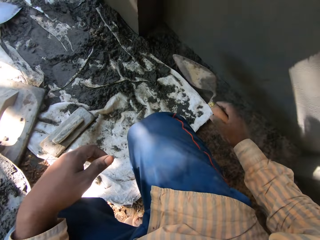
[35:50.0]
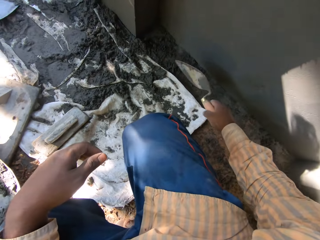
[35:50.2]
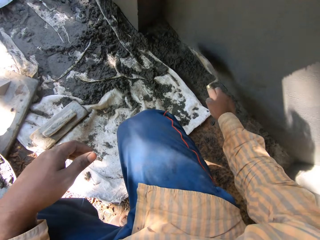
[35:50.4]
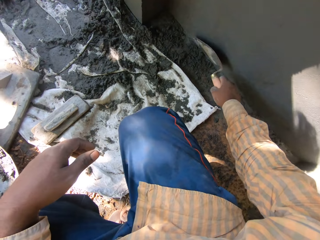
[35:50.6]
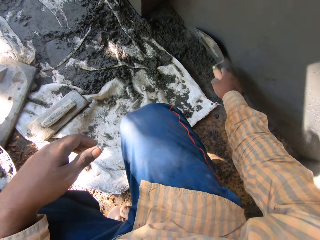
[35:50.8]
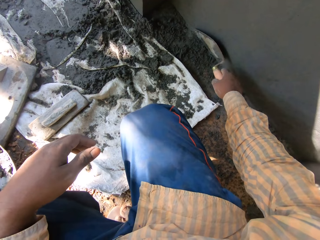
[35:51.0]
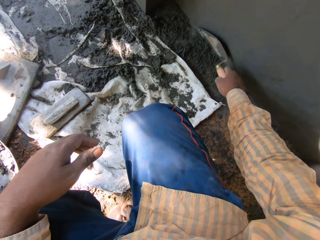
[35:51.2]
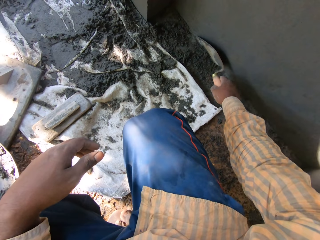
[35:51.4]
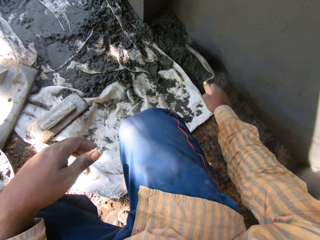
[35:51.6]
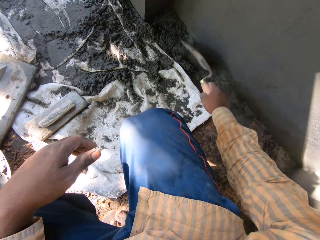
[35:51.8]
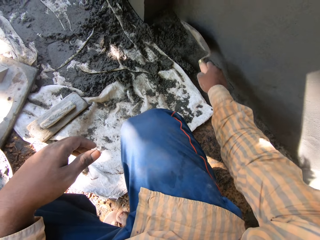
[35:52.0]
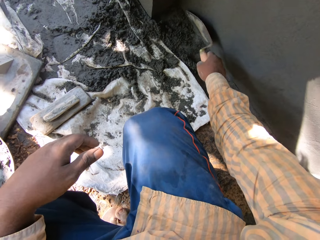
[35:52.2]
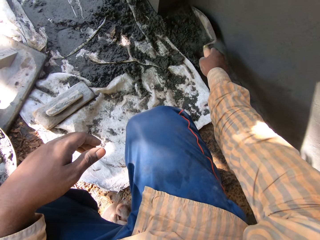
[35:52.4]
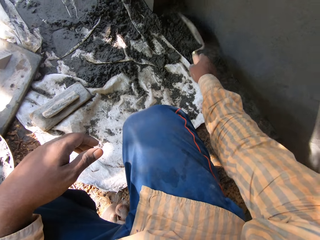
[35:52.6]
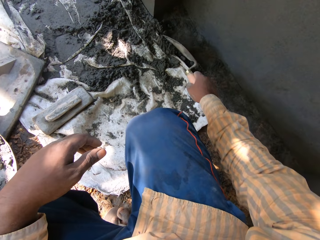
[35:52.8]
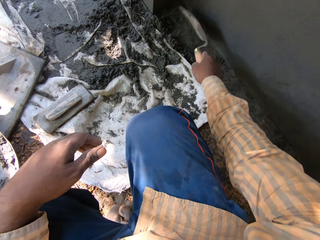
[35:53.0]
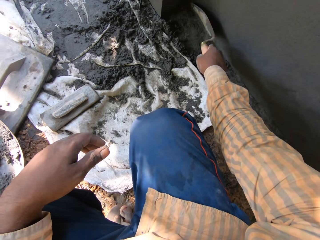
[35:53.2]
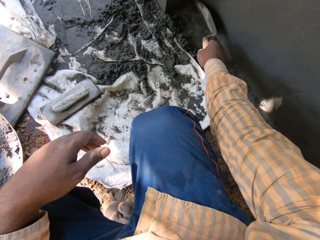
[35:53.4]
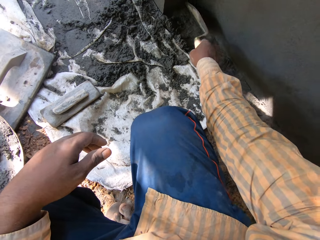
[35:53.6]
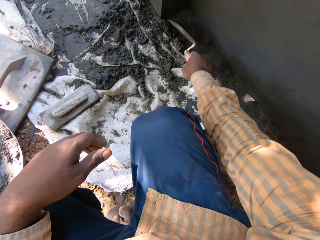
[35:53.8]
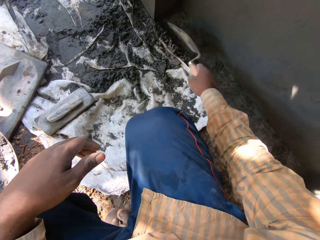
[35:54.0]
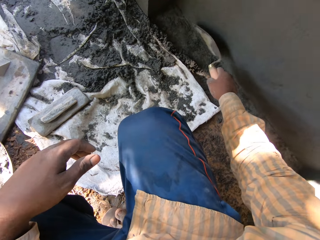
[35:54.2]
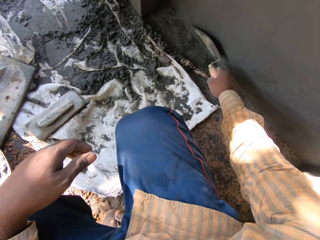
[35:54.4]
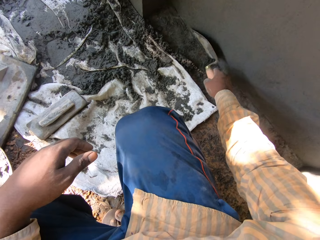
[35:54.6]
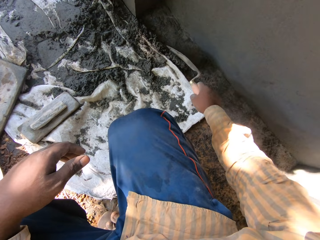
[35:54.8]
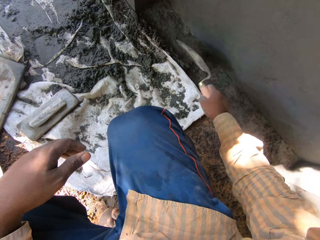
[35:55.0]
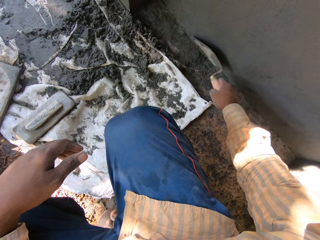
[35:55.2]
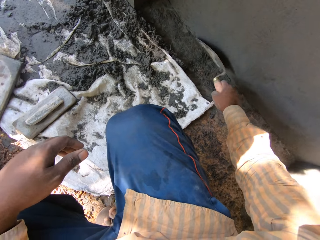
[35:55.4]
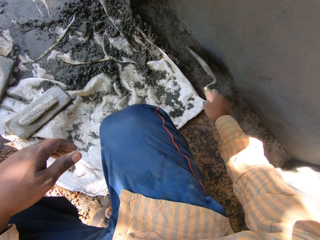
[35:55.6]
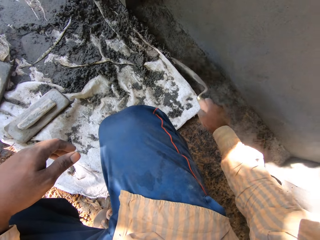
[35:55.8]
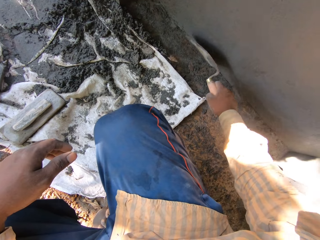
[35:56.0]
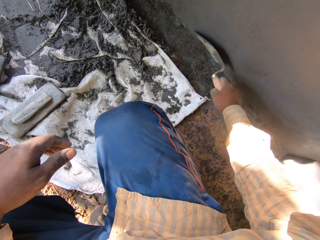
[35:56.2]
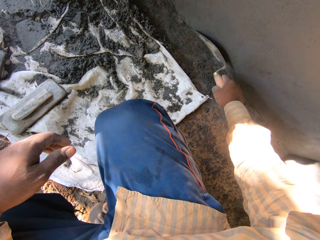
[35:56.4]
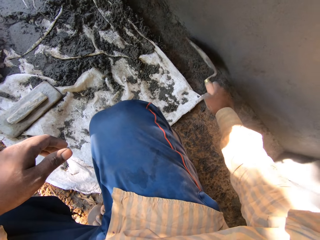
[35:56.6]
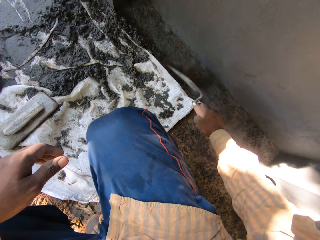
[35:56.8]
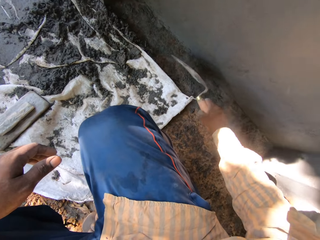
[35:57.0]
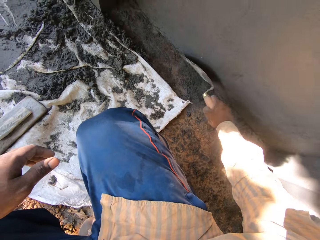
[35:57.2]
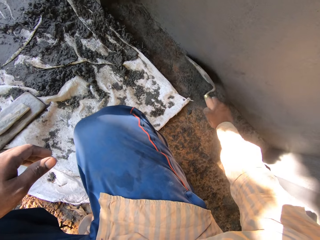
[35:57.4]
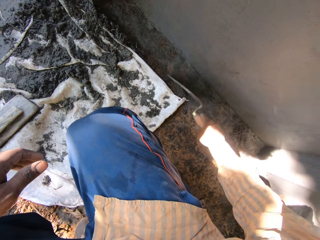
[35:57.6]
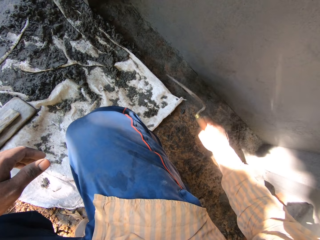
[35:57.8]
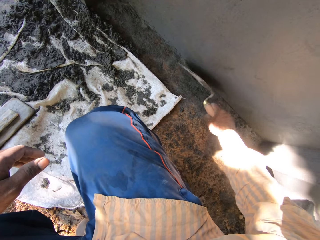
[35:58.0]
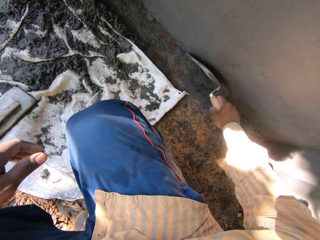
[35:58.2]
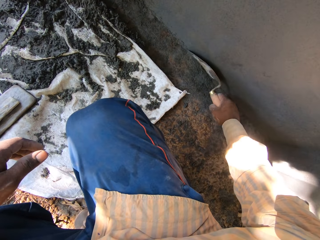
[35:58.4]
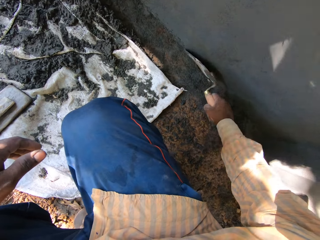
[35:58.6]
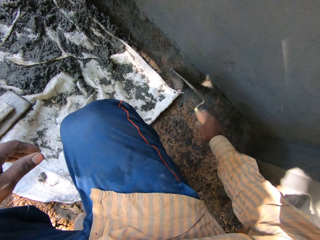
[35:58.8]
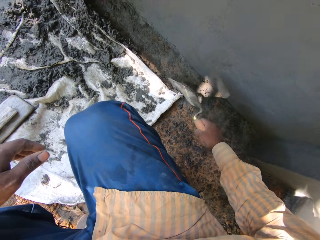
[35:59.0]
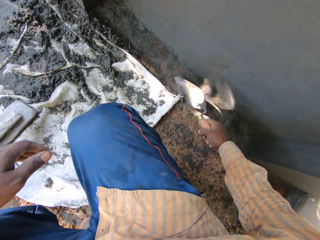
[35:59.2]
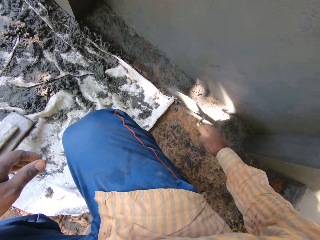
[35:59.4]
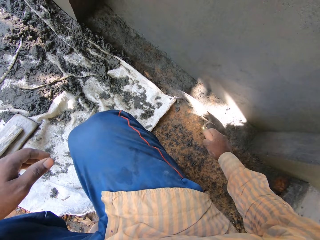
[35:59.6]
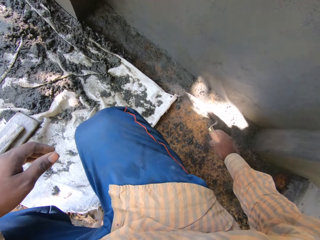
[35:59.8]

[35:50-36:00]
The camera wearer packs cement away from a fence with the hand trowel in his right hand. He gathers cement with the trowel.

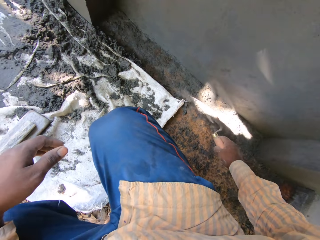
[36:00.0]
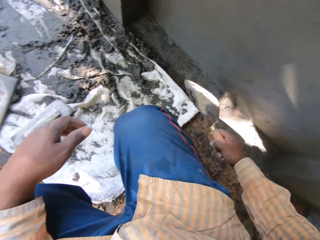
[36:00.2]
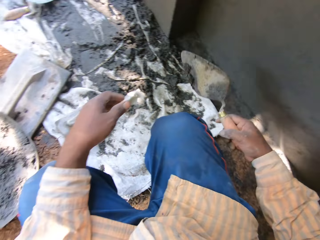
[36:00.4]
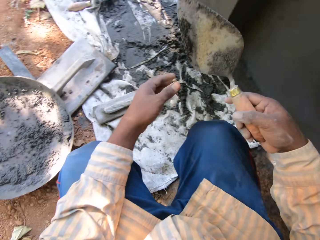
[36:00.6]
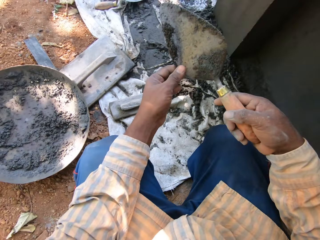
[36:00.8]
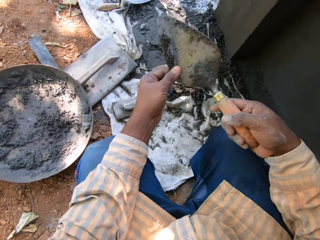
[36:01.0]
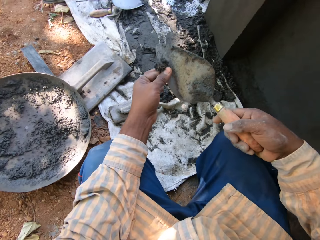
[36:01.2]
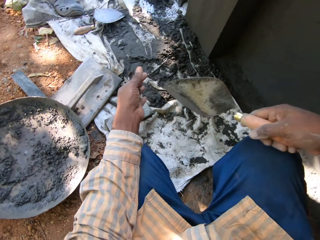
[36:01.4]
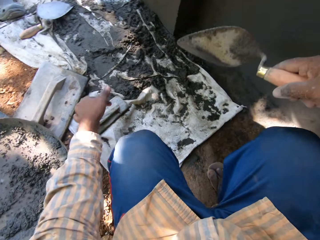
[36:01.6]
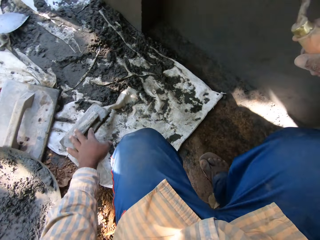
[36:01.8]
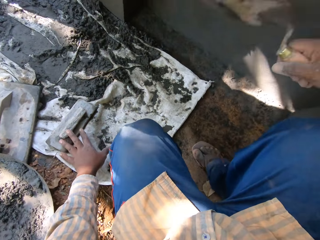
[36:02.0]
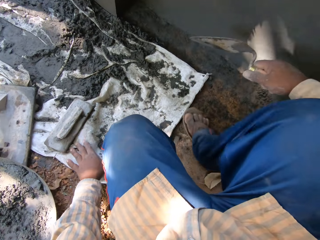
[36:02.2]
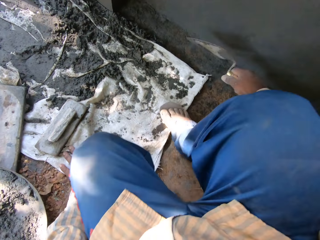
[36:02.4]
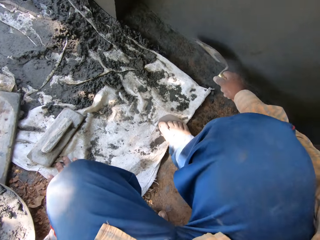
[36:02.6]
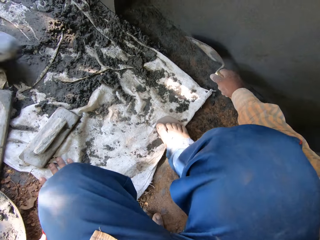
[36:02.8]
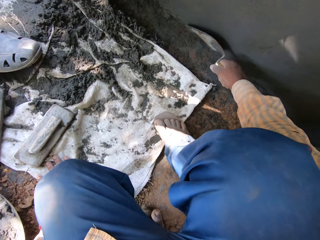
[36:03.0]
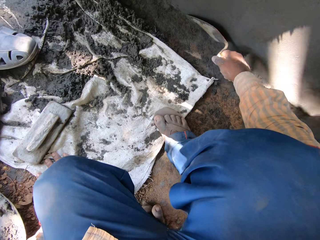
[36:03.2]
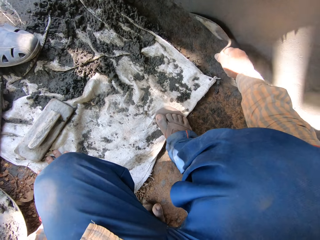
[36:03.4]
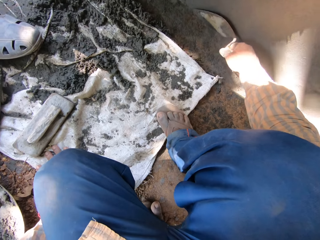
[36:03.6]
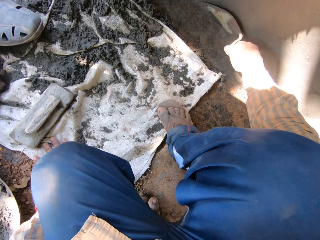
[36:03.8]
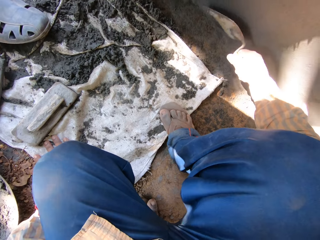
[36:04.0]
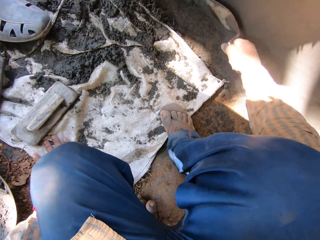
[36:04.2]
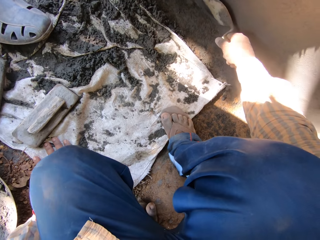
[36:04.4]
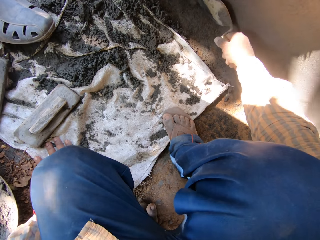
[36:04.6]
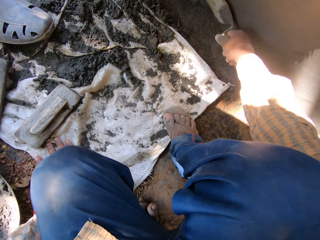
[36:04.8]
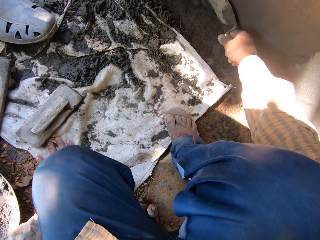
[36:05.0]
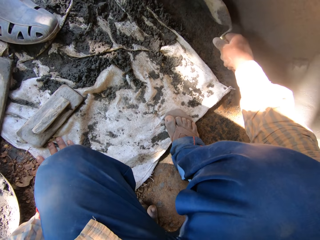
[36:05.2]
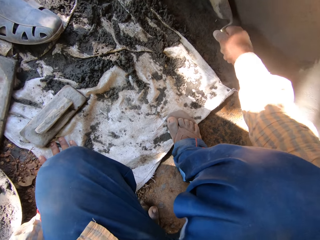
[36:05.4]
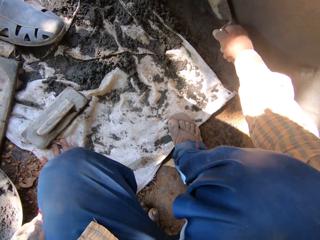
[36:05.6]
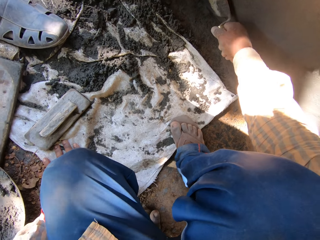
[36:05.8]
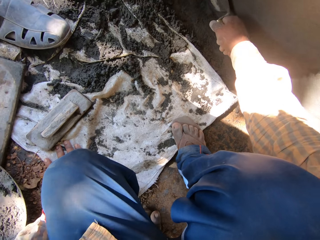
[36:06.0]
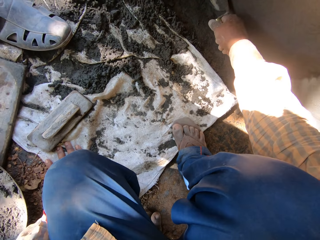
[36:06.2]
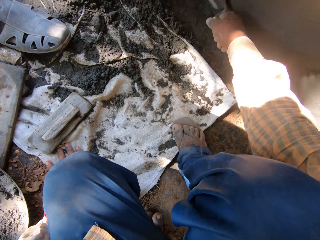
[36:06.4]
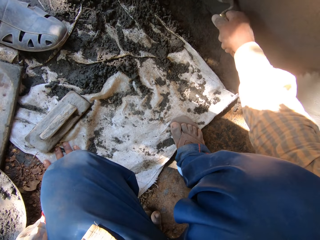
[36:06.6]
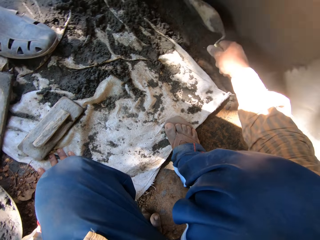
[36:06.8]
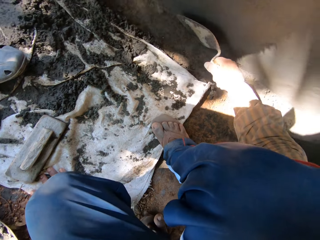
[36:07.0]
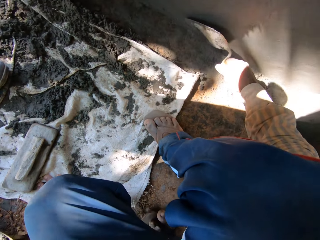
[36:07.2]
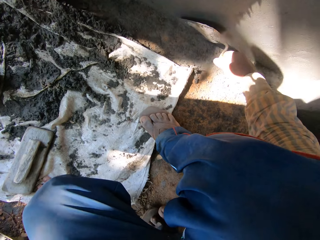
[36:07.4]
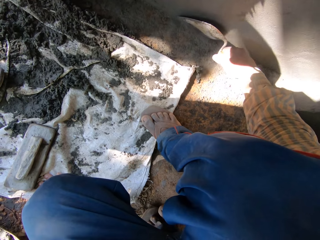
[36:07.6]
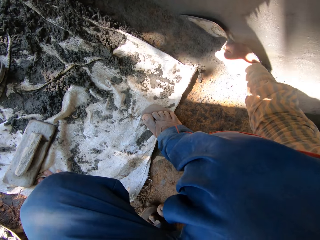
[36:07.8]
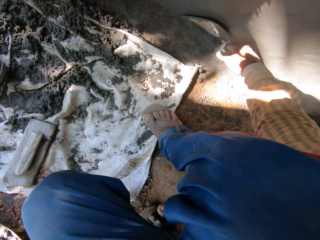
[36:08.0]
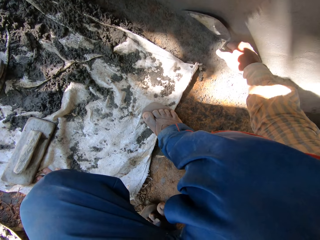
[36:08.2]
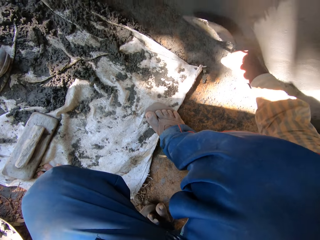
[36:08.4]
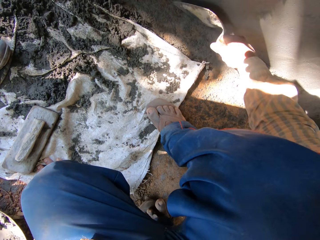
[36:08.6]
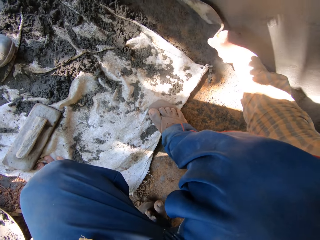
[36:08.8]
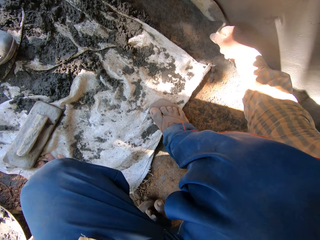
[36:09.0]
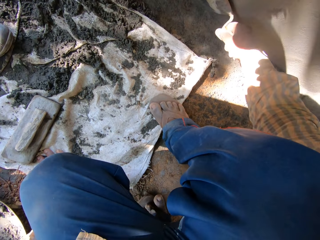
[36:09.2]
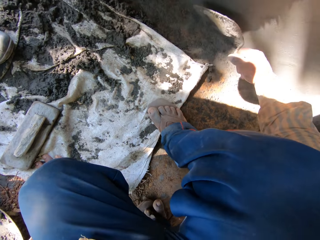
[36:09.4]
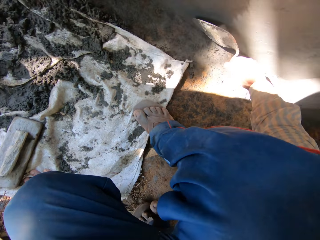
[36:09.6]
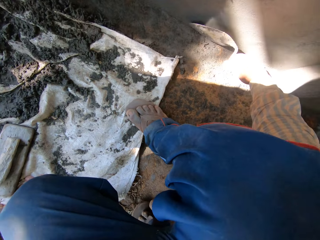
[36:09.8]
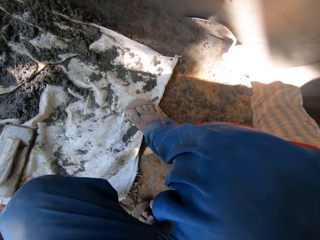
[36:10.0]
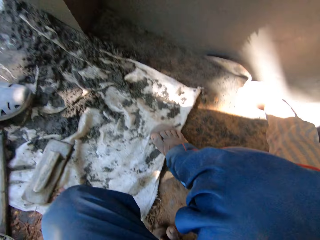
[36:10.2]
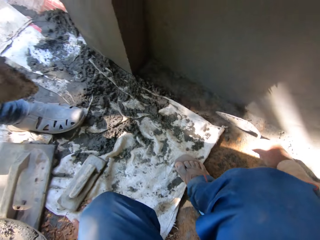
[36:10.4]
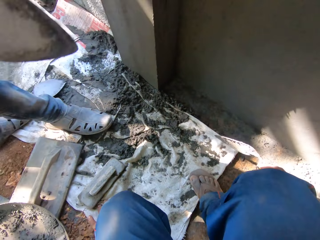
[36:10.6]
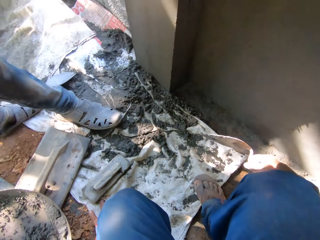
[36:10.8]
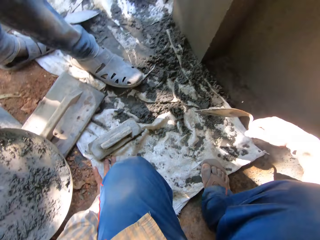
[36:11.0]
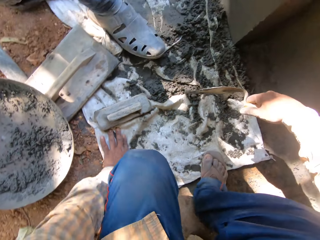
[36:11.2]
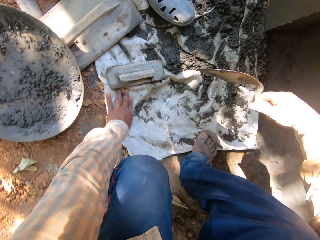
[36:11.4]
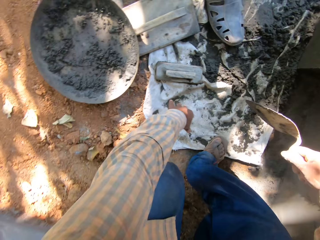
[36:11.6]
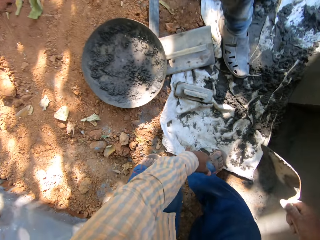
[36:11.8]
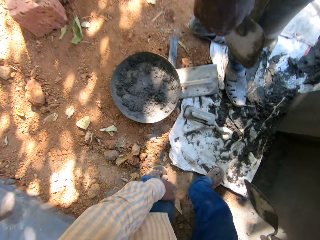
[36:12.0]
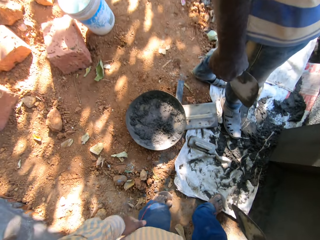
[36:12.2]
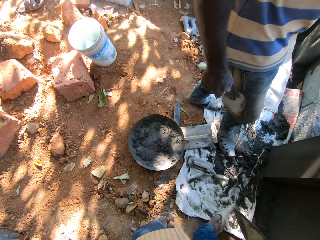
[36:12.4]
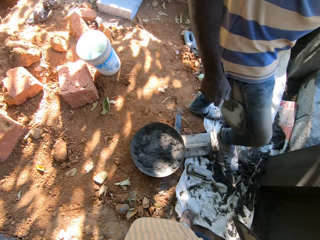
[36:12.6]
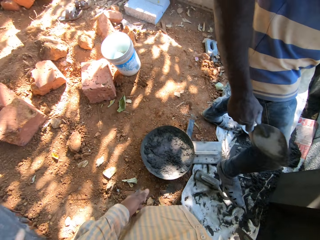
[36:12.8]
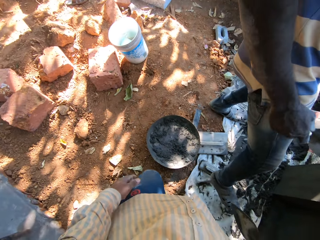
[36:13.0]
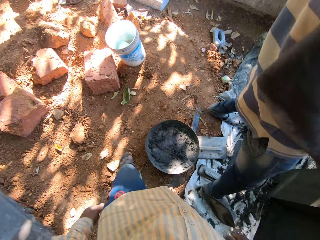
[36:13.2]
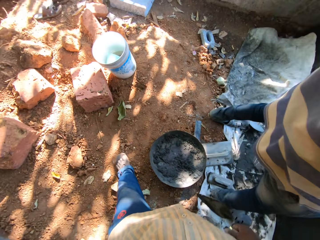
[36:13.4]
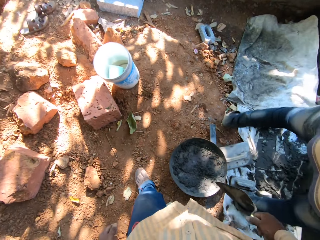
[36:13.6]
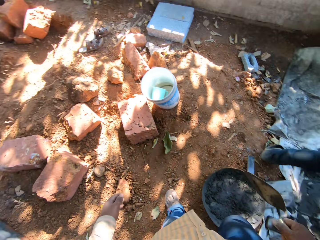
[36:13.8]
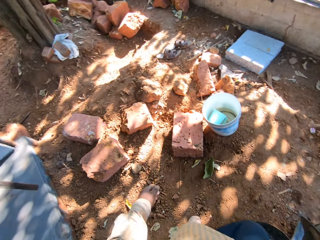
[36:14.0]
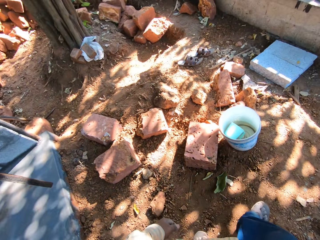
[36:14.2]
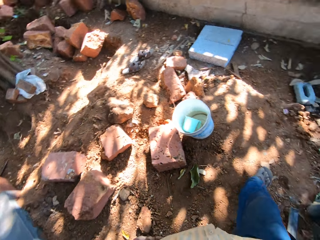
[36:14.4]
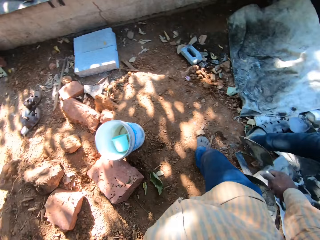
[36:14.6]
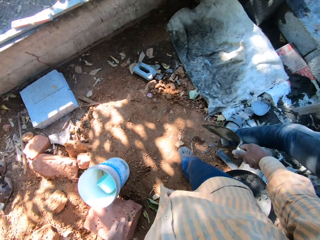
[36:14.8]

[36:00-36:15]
The camera wearer cleans off cement from the hand trowel with his left hand. He supports his hand on the ground. He smoothens a plastered wall with his right hand. He wakes up from the ground.
